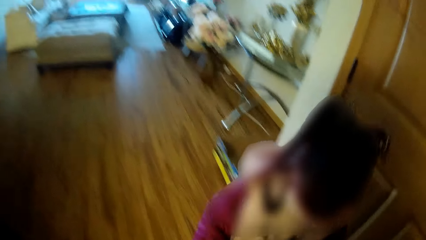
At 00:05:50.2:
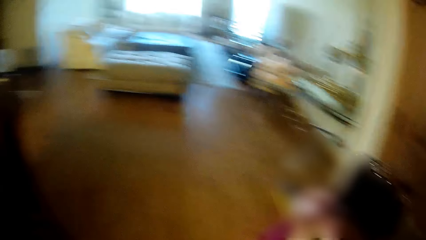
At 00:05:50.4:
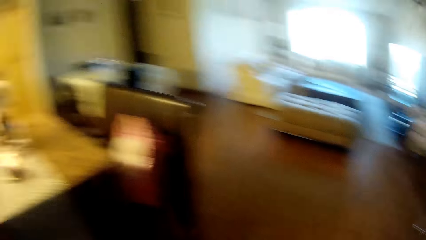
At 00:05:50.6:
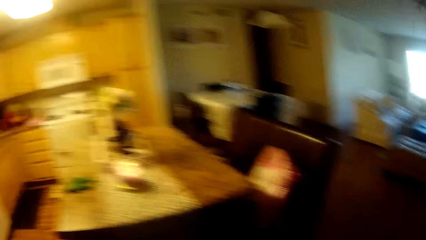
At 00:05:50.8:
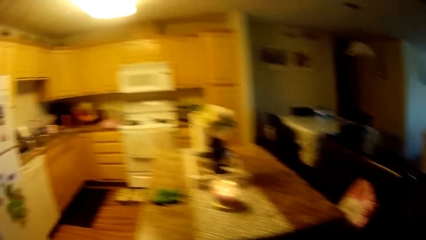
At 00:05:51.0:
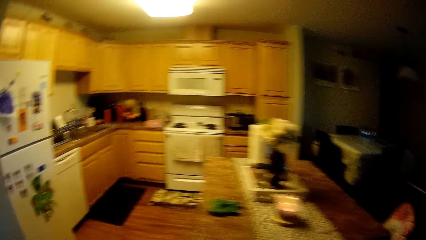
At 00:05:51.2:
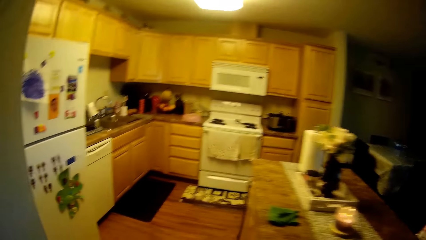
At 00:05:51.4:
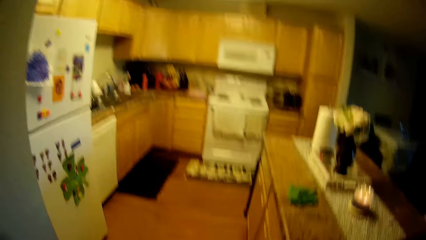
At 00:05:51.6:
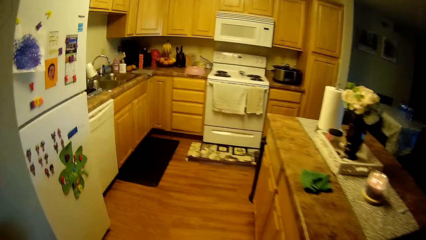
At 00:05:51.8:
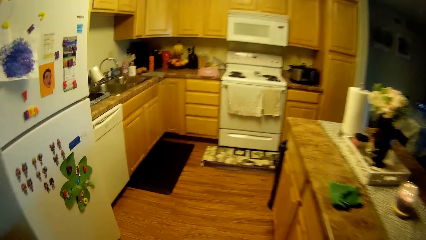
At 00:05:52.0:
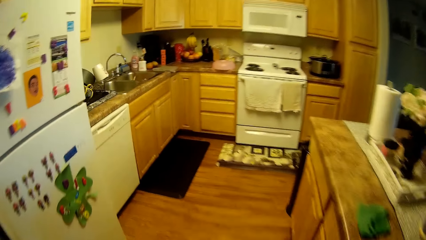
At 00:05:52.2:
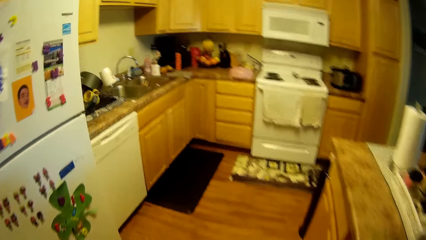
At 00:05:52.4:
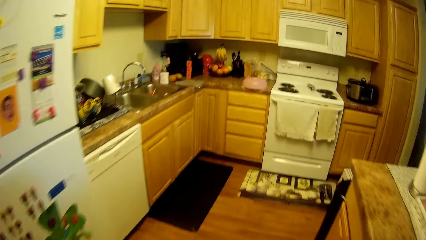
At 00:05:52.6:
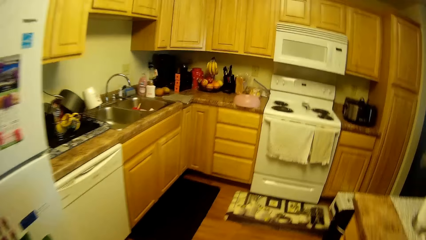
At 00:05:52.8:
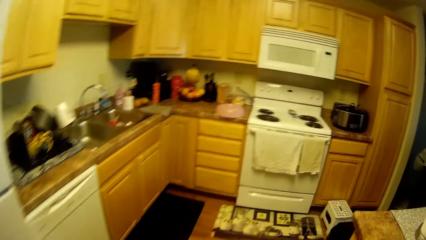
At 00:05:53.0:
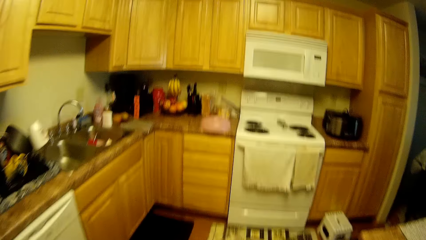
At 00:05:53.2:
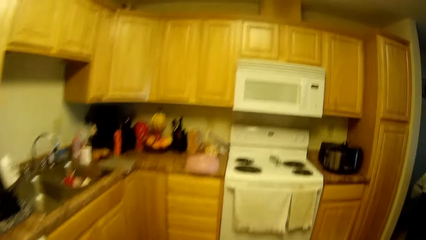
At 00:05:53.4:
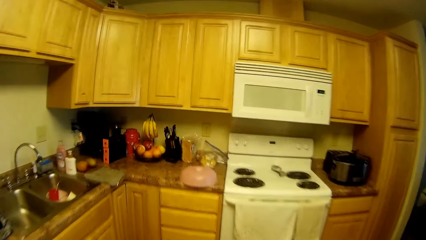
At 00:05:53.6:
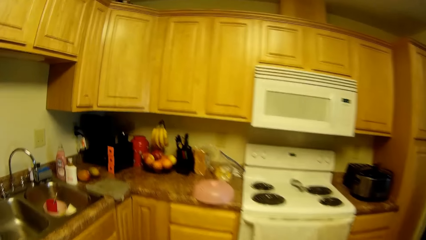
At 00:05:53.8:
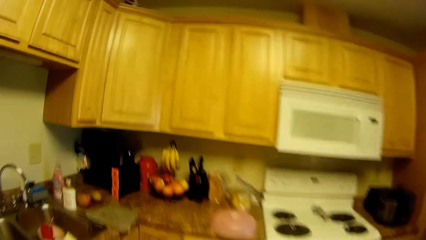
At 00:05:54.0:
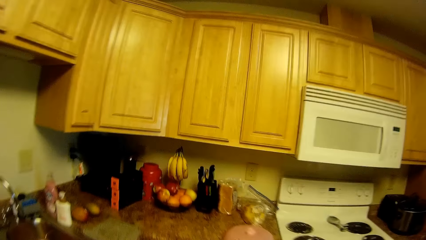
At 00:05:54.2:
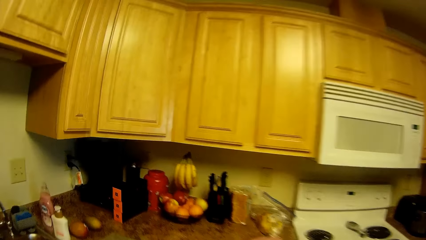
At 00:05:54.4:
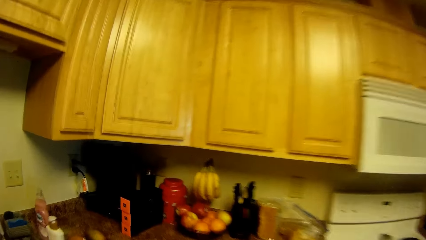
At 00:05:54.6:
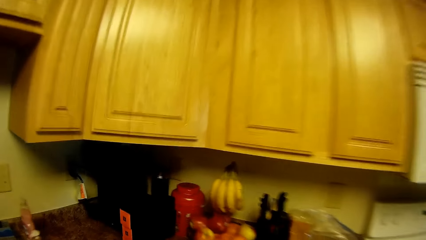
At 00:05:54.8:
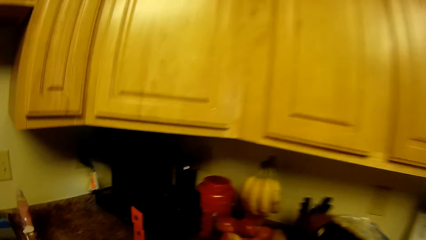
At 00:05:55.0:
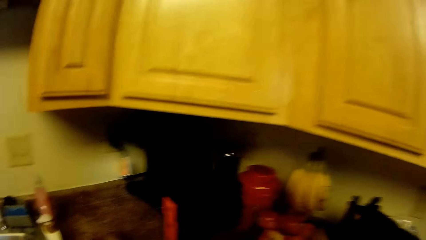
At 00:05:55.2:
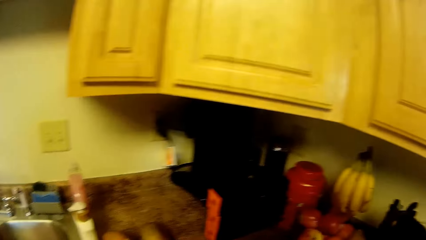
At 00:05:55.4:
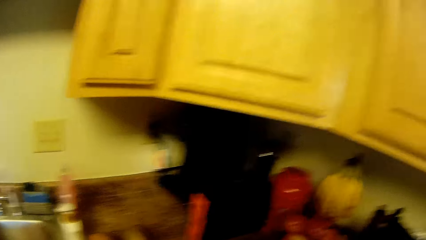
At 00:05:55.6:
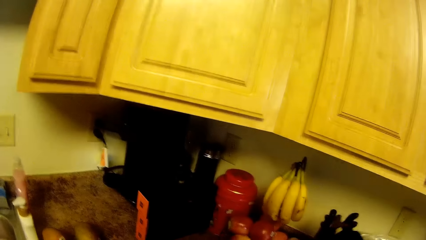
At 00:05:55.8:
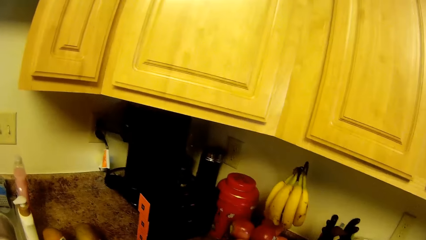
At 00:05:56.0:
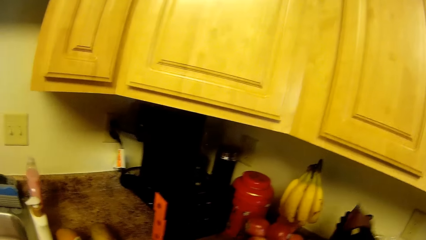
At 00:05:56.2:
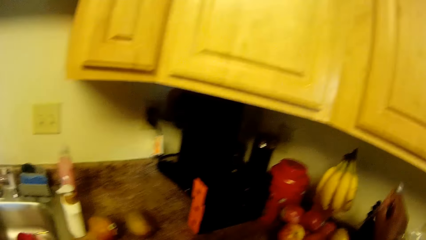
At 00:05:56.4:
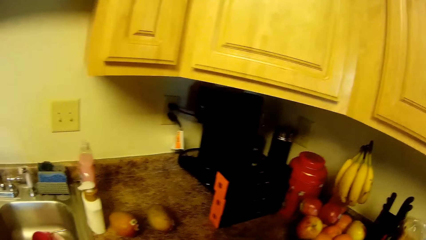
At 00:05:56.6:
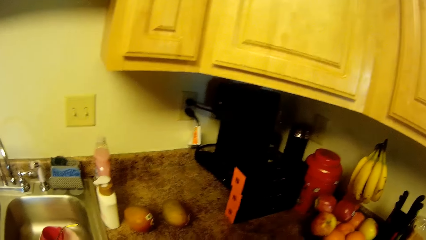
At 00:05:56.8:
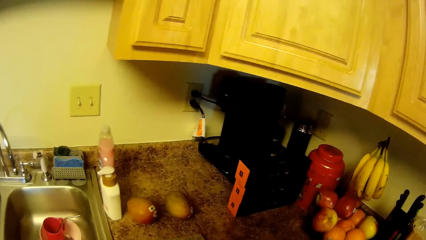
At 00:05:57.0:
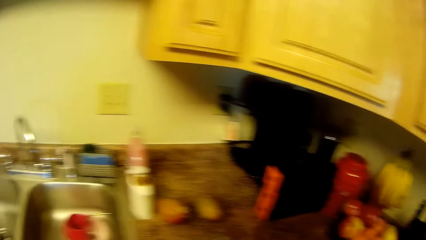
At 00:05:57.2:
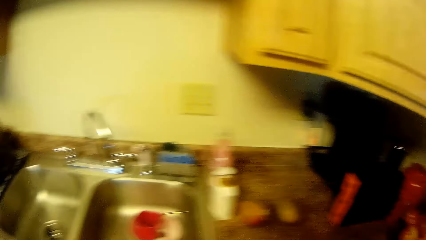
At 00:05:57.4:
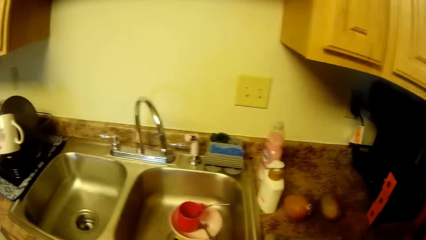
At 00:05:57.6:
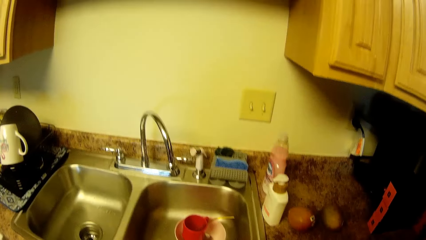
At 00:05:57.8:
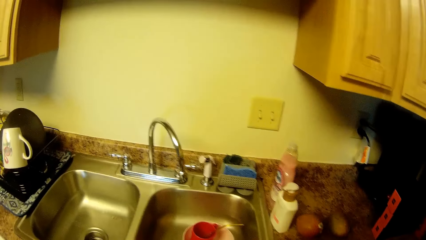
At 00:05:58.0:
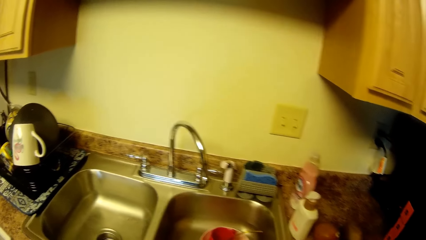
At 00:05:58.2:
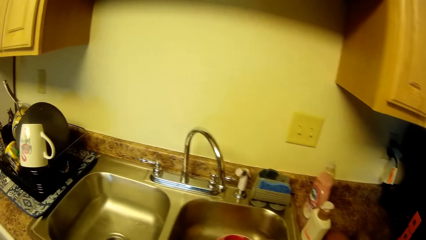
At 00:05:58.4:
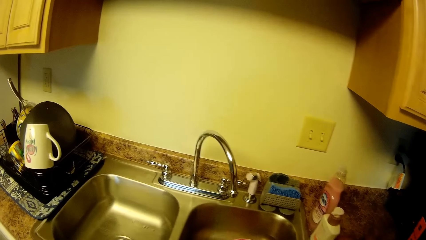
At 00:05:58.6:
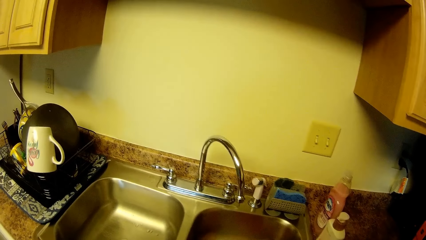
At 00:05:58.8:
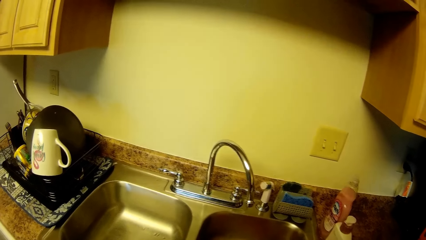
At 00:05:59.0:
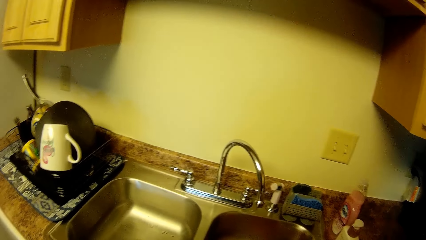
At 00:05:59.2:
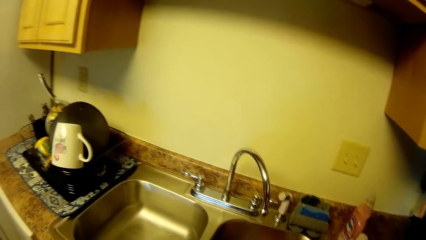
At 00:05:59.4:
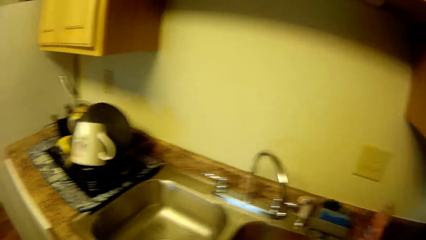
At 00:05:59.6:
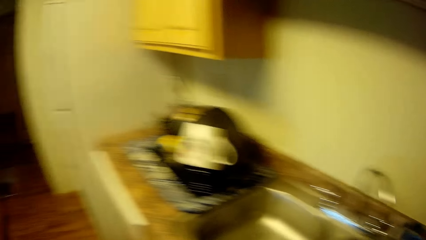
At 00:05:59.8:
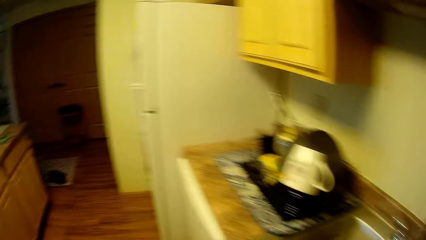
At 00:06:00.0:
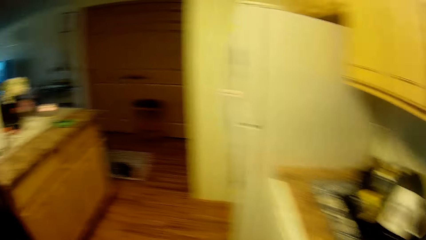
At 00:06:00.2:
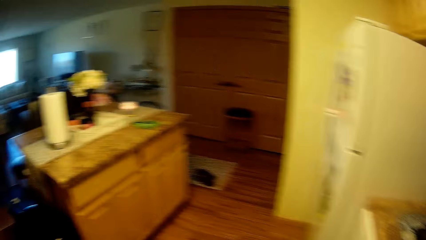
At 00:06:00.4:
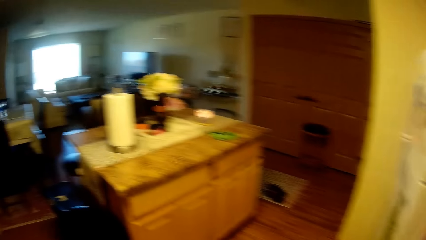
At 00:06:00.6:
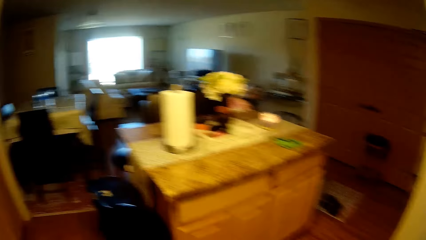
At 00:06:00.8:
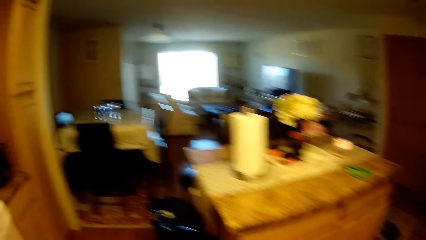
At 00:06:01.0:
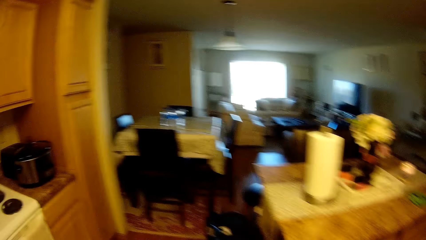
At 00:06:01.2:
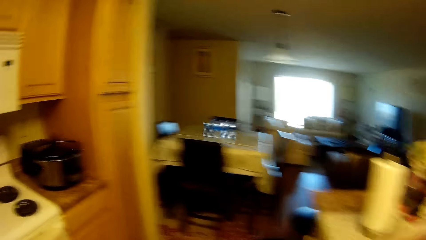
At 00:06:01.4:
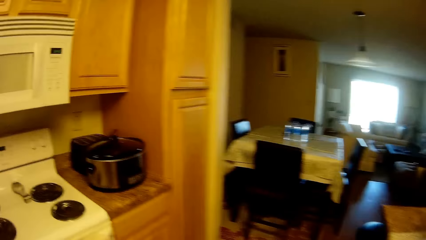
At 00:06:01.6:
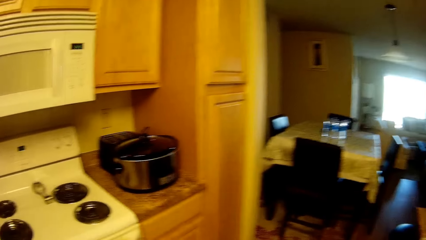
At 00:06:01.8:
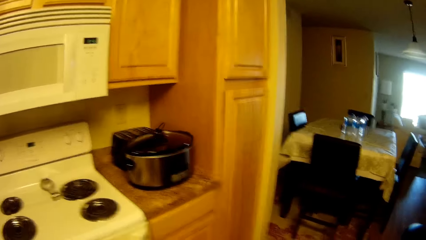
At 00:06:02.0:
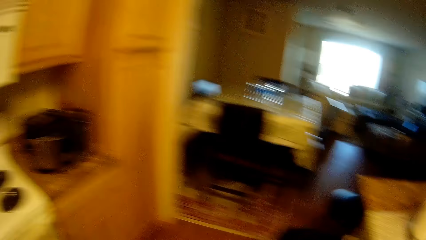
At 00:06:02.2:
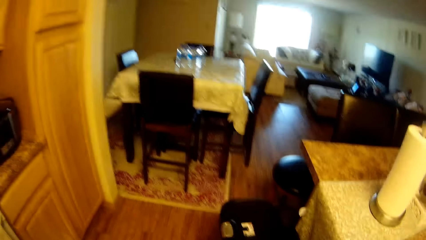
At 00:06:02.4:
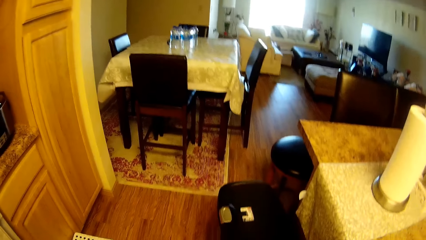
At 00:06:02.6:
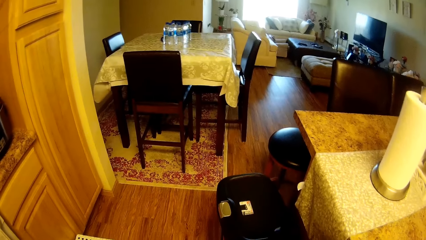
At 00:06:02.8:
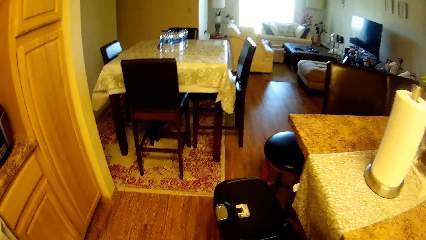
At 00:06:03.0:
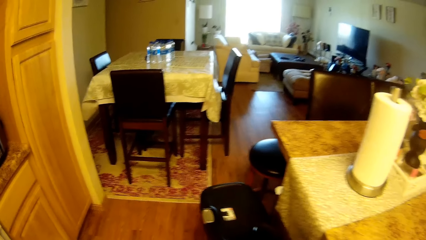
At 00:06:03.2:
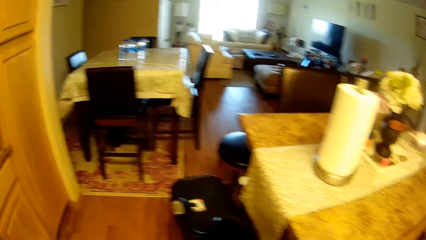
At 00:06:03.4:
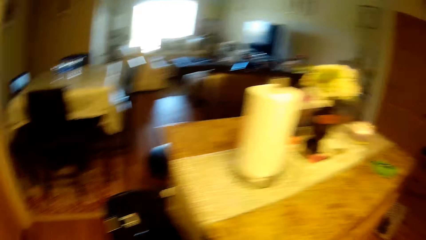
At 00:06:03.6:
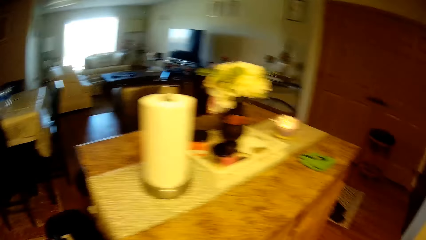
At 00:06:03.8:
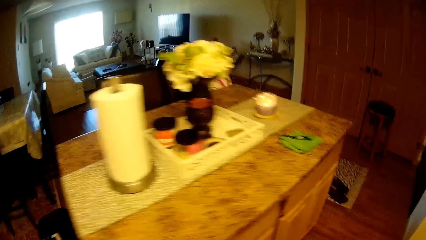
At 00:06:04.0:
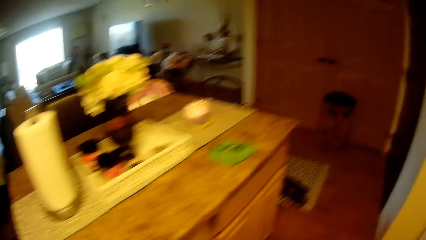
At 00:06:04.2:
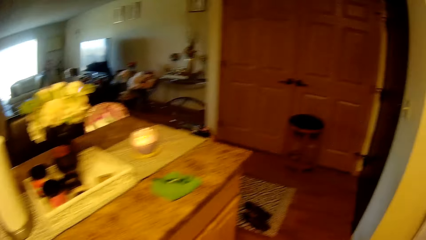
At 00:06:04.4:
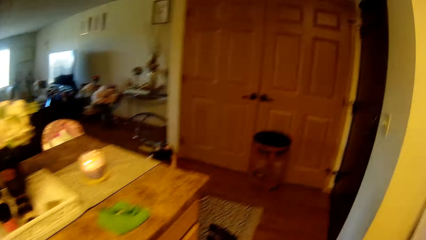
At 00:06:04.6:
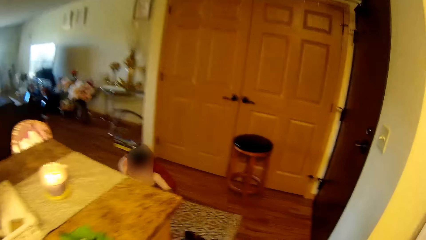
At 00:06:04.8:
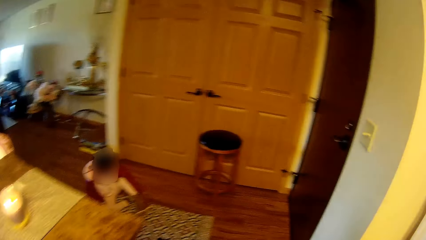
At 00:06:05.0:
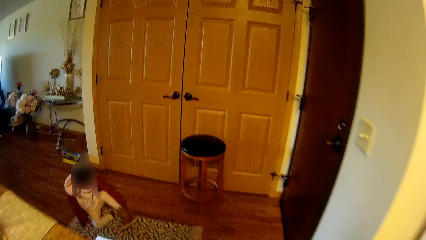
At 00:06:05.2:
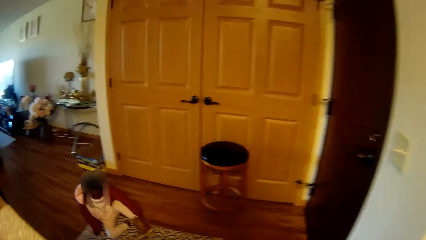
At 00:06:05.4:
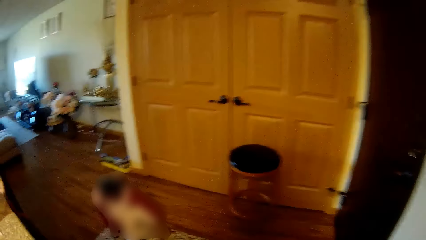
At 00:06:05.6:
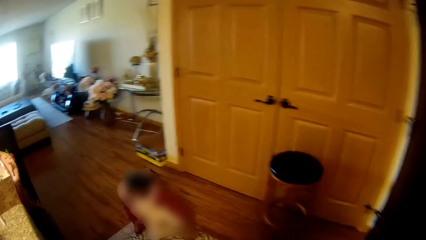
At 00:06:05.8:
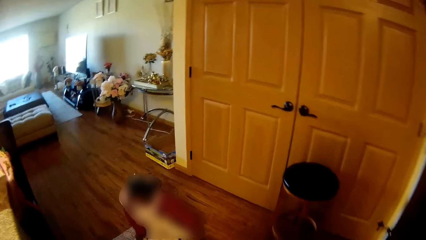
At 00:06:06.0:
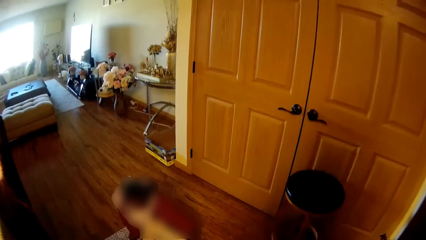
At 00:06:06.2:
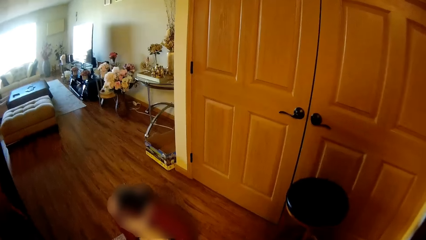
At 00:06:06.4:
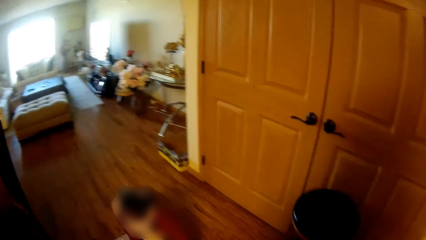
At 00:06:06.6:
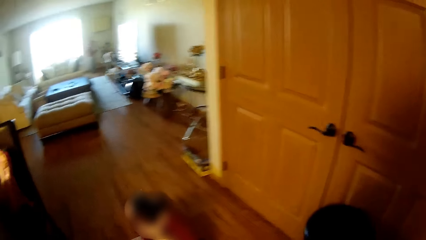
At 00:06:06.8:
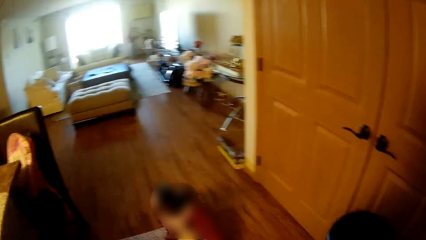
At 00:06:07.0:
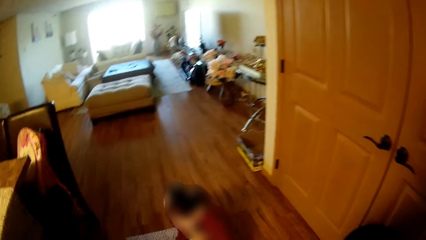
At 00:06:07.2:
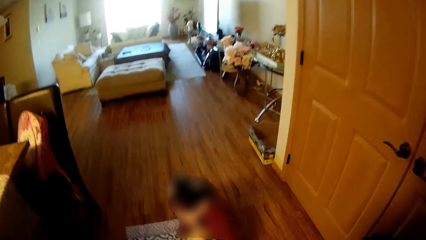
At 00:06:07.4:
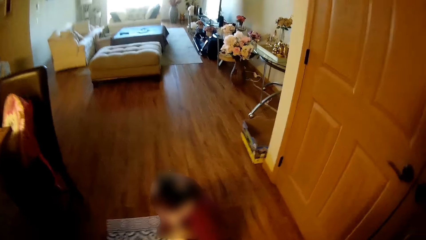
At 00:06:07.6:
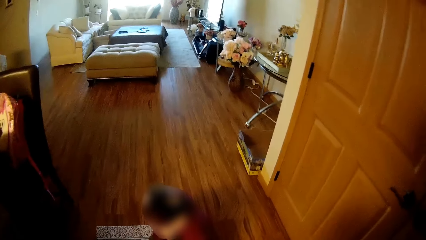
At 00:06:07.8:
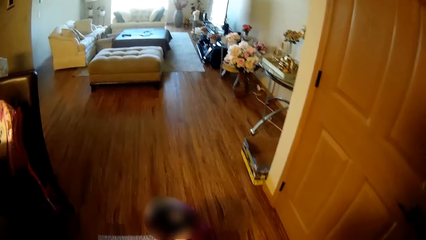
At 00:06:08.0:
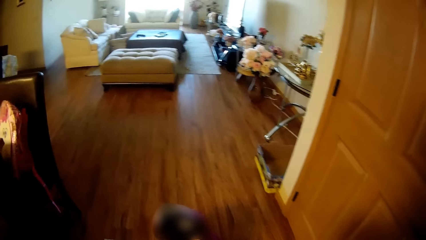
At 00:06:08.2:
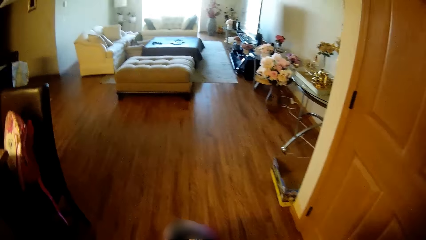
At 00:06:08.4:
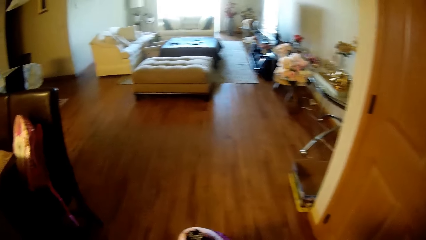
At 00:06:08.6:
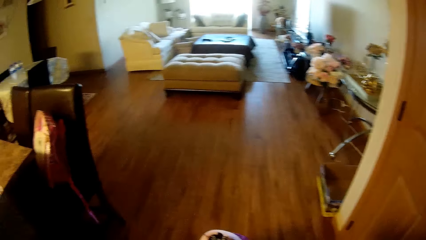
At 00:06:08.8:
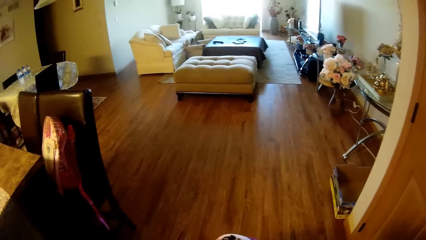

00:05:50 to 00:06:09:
The camera wearer moves to the kitchen. She walks towards a cabinet. She picks up a spoon from a rack with her right hand. She moves around.
